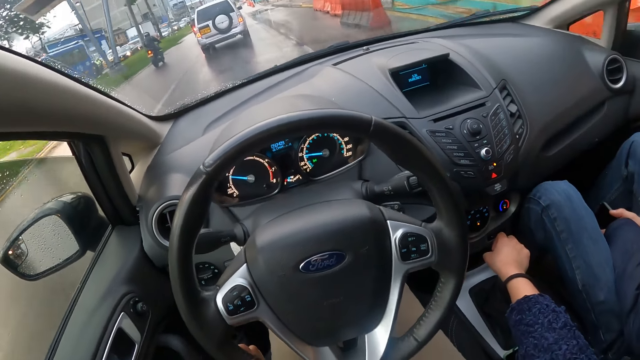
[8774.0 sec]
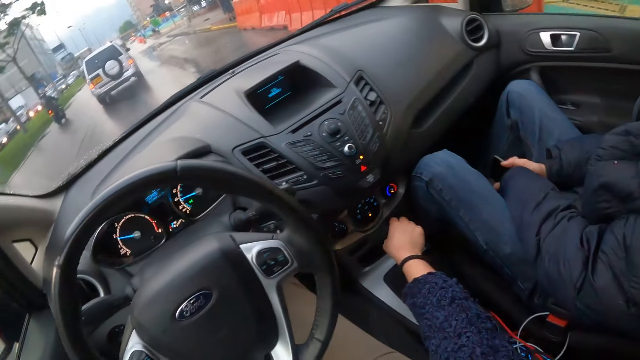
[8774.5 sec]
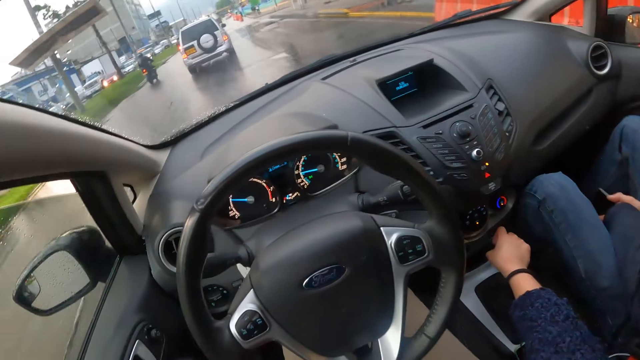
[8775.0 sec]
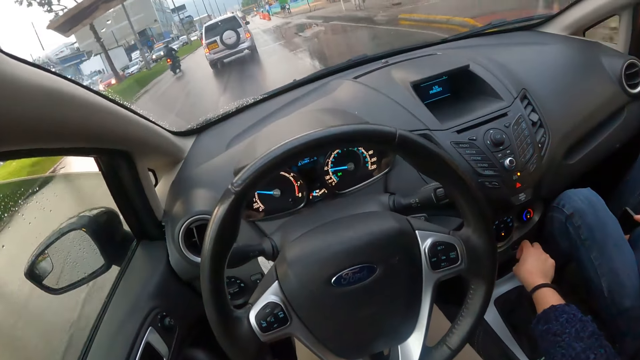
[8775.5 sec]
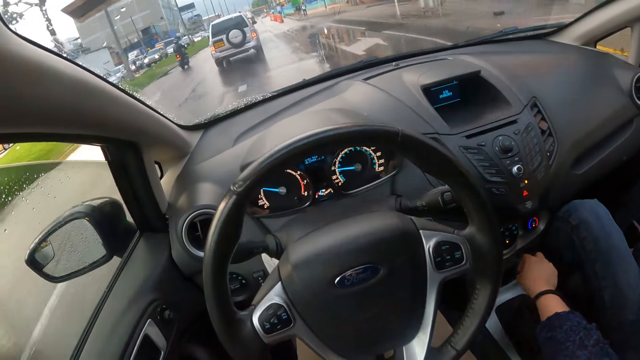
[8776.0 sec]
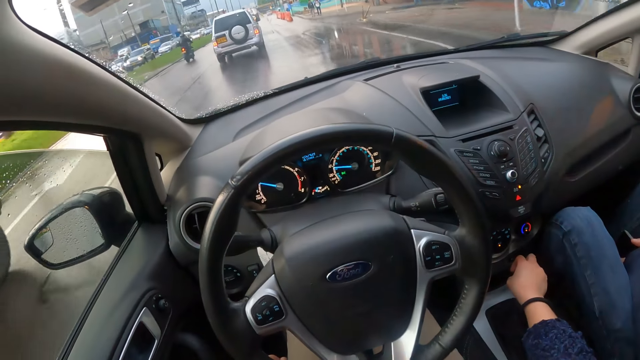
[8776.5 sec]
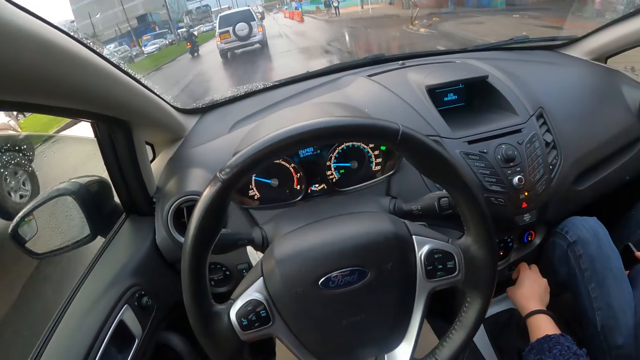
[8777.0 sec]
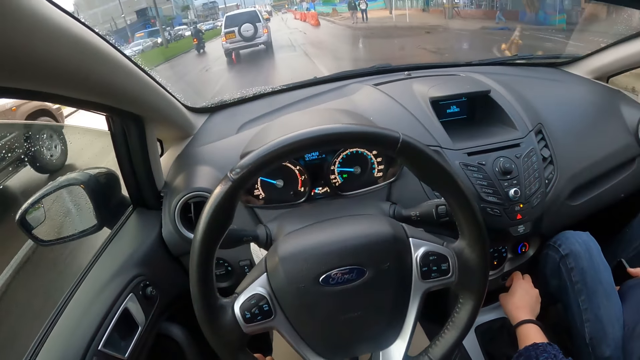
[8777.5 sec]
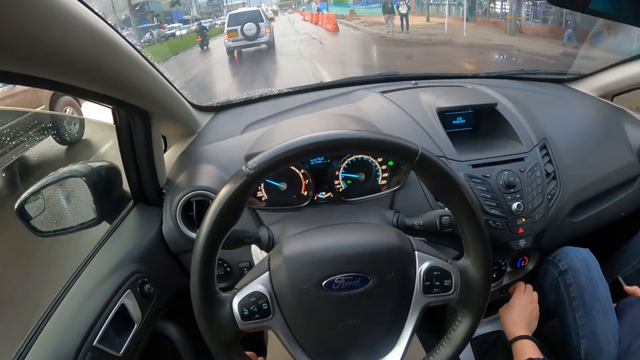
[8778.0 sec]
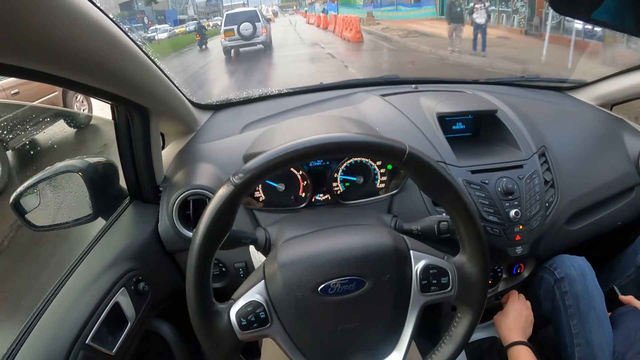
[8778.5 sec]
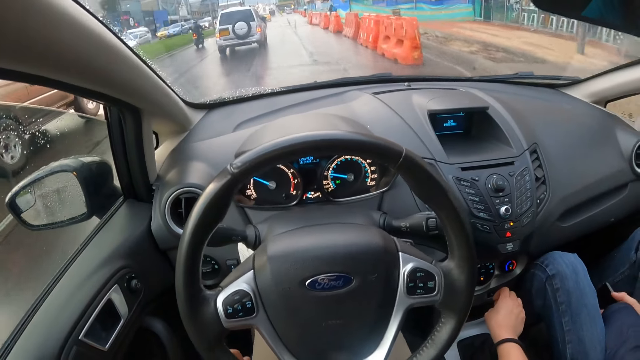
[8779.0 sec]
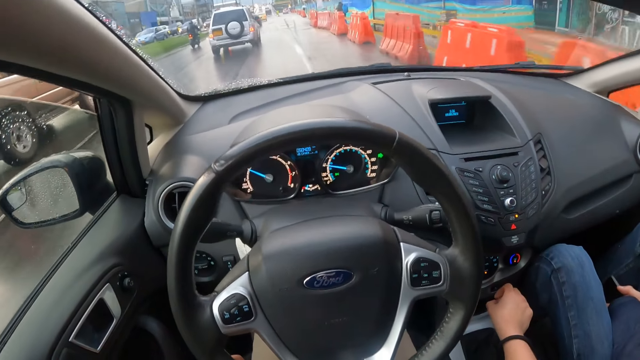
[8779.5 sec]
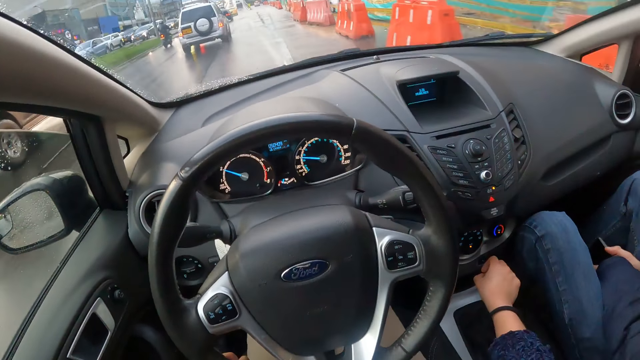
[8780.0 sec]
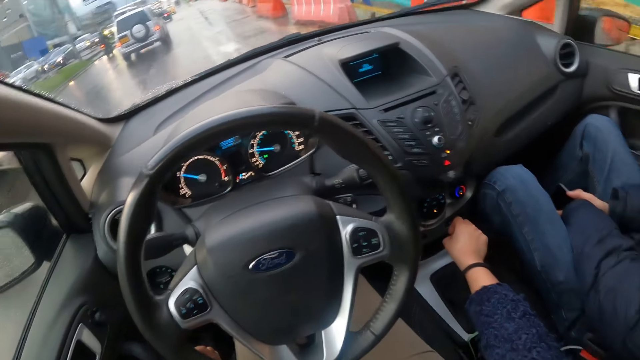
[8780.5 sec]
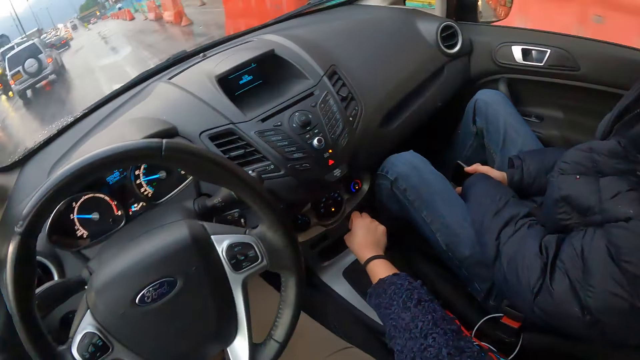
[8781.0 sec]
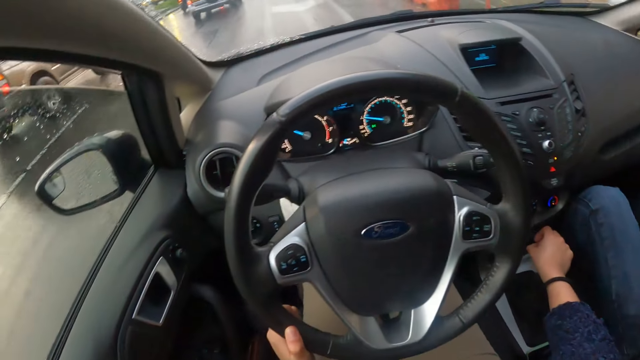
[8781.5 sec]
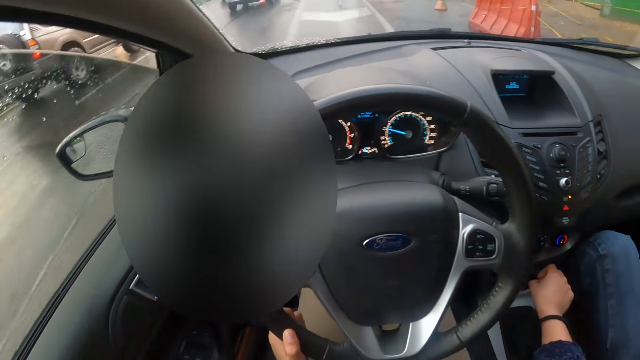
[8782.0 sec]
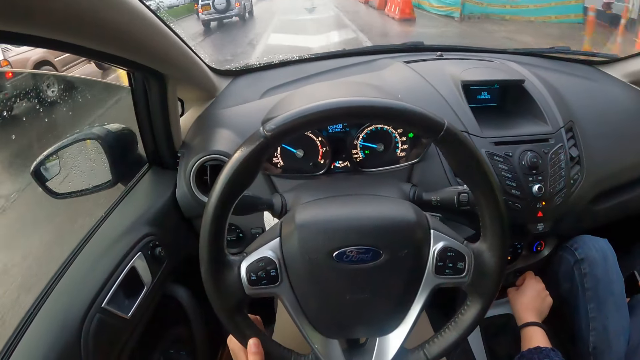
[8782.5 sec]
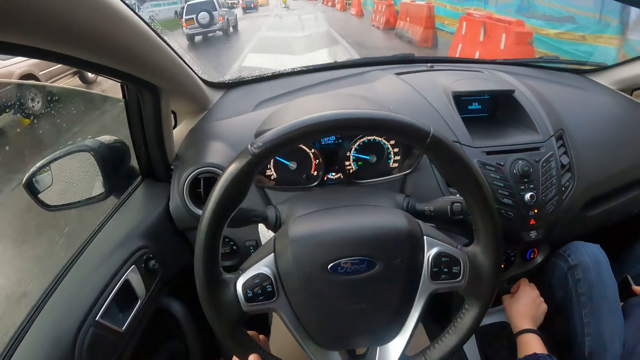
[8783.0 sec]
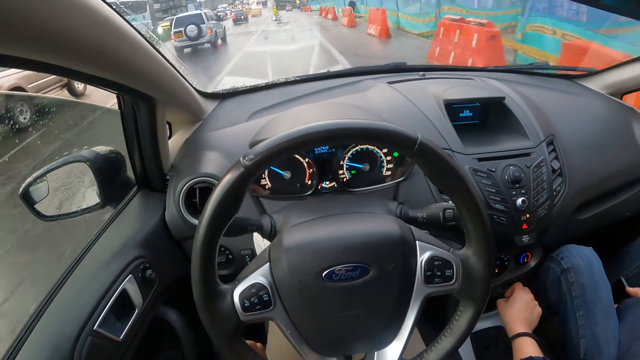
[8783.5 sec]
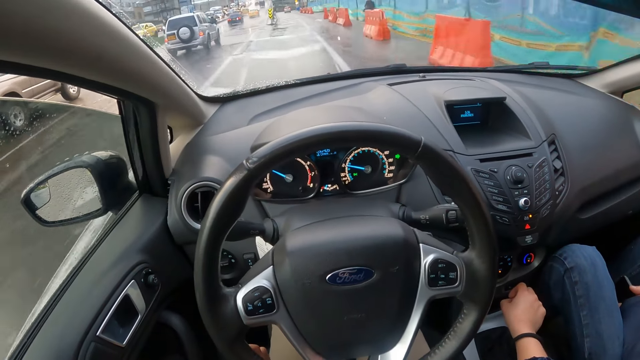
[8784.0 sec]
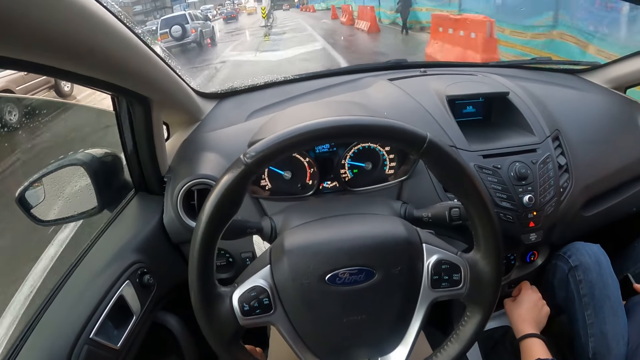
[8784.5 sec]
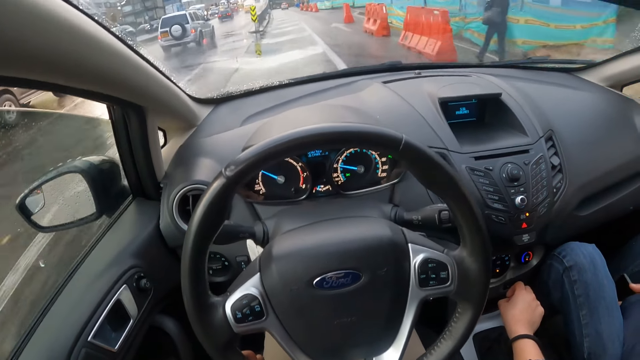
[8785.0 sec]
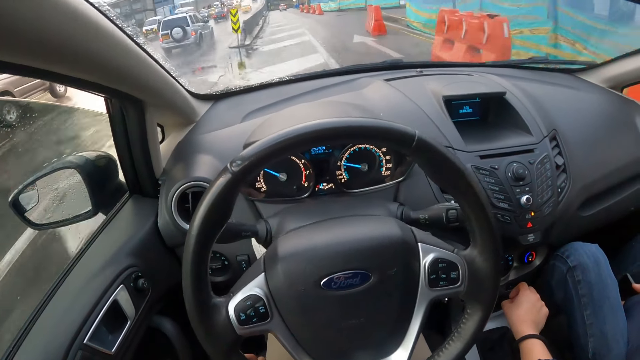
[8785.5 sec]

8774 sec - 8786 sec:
A grey car drives past the camera wearer.

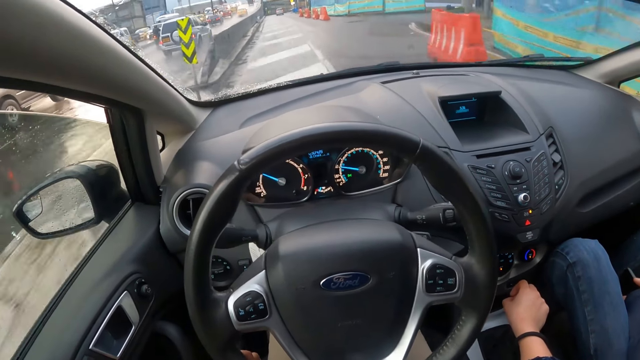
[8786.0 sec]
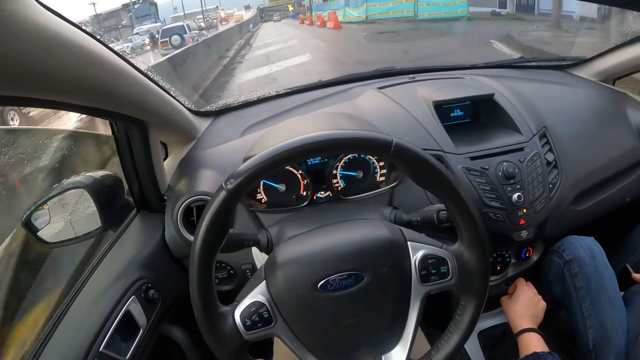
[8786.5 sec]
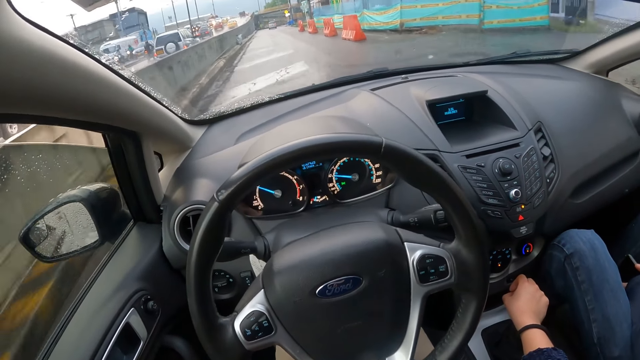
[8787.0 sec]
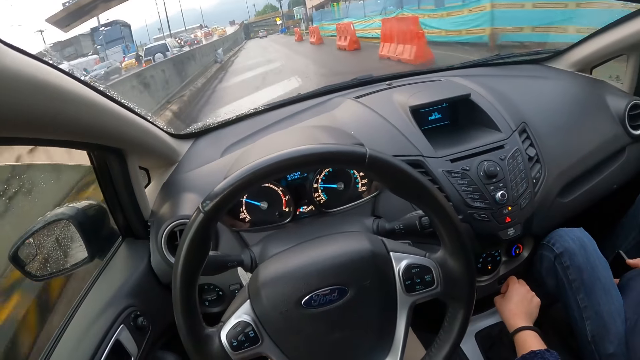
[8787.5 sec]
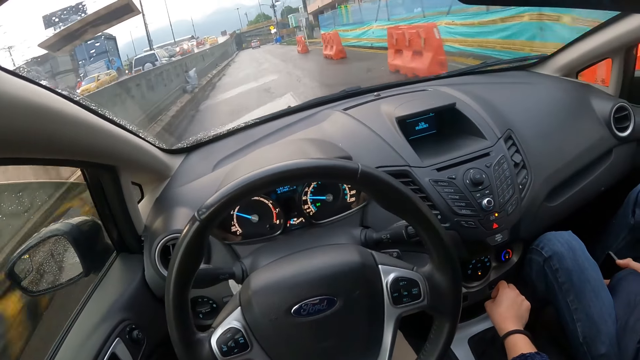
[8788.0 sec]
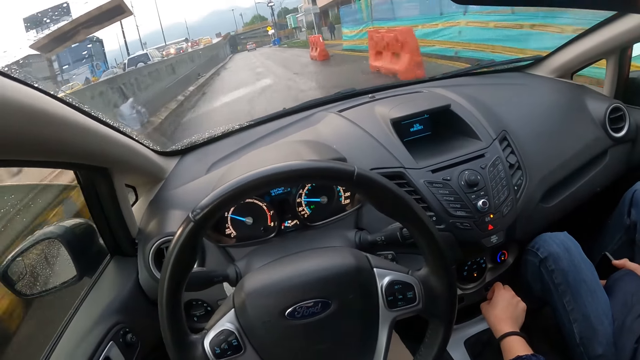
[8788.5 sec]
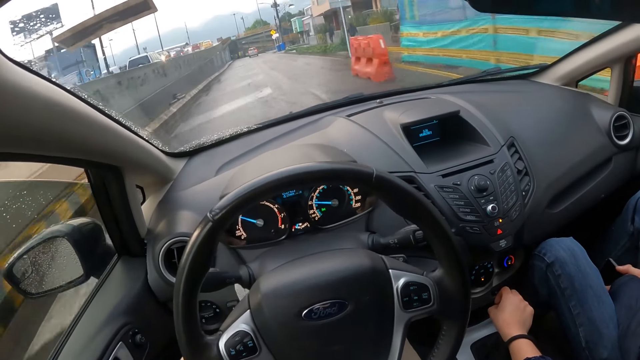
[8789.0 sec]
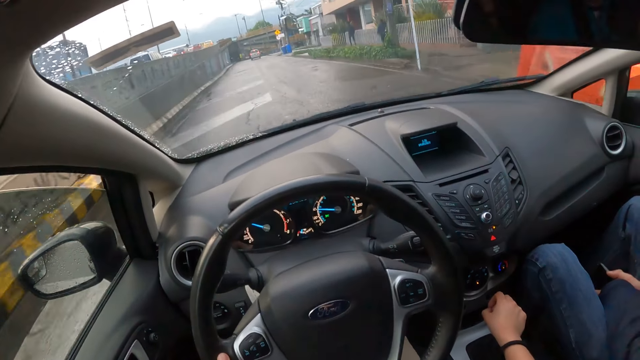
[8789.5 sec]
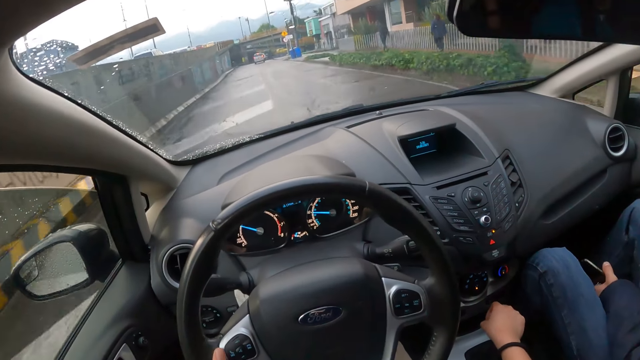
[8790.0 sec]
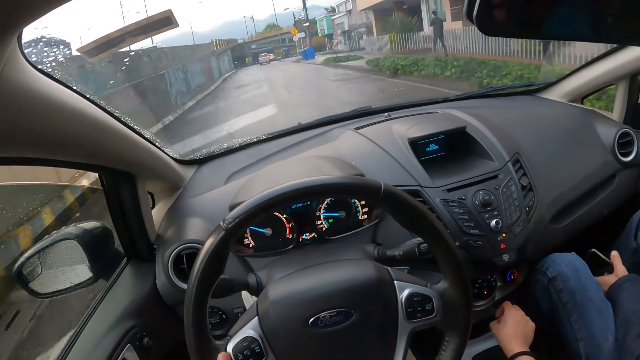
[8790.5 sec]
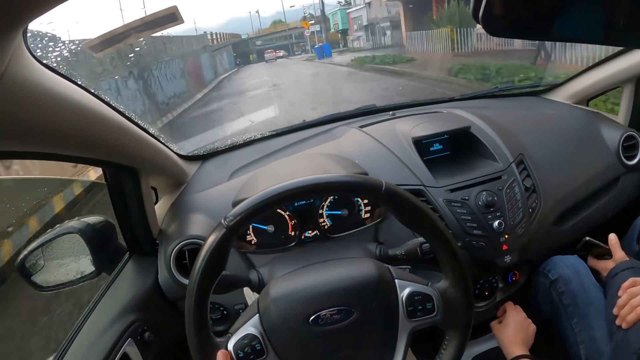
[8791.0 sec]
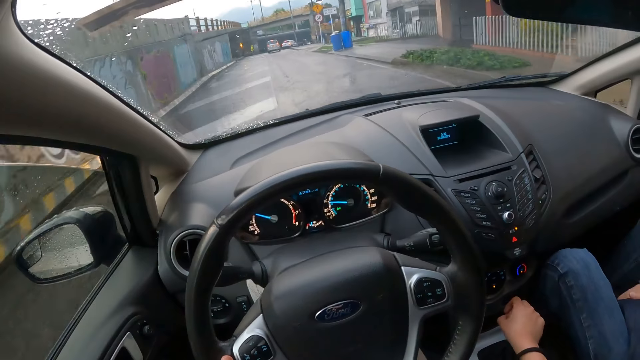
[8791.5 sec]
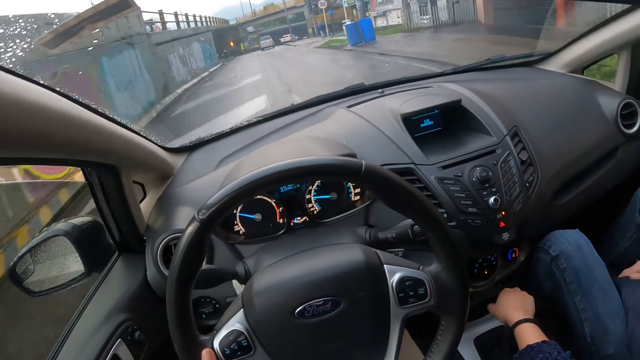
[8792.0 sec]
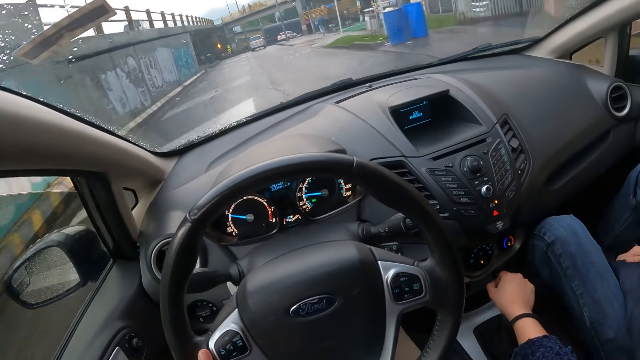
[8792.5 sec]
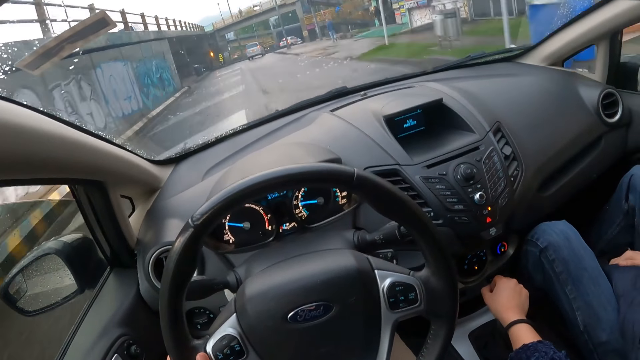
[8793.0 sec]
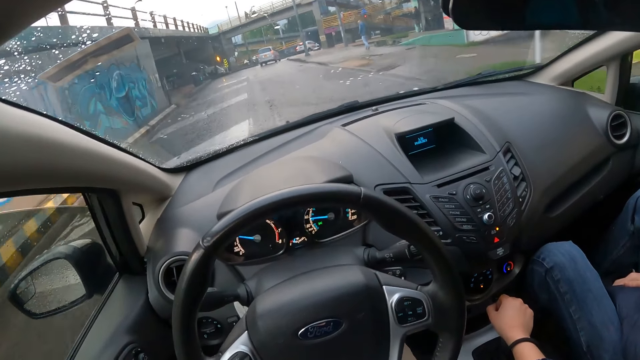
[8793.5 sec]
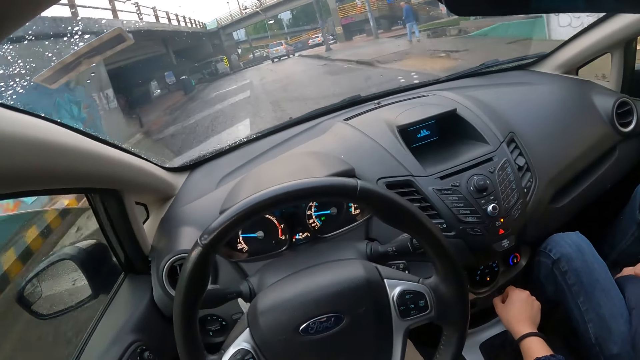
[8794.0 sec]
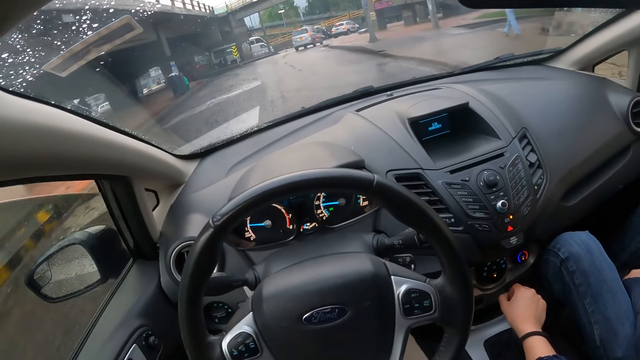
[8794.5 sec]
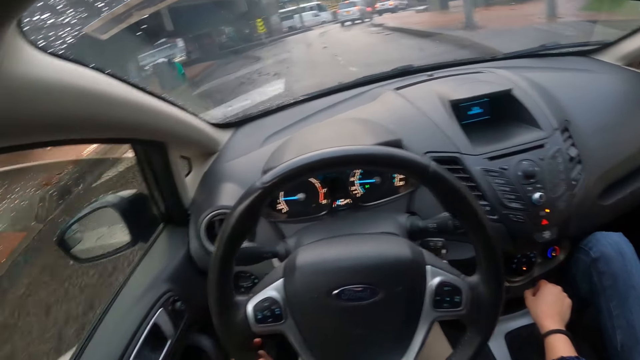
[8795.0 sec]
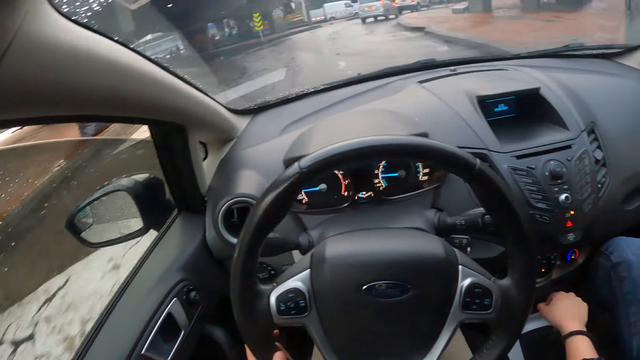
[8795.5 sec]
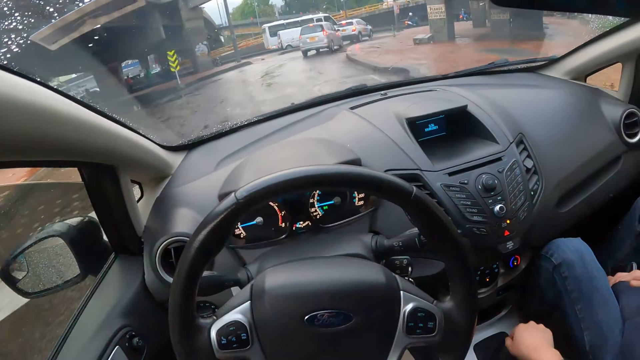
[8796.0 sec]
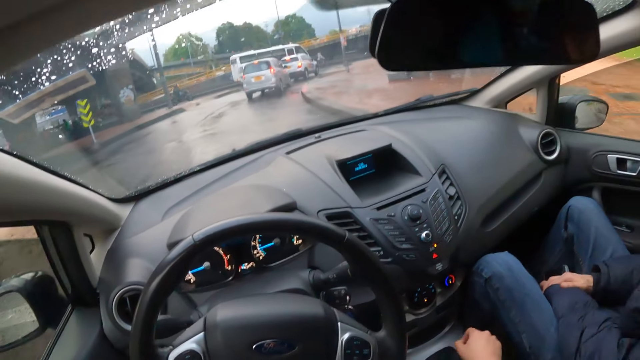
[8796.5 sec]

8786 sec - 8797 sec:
The man holds the phone with his left hand. The camera wearer adjusts the gearshift with his right hand.
